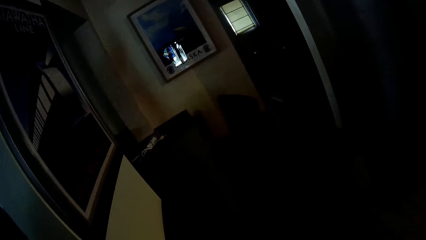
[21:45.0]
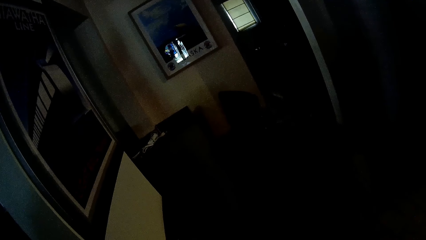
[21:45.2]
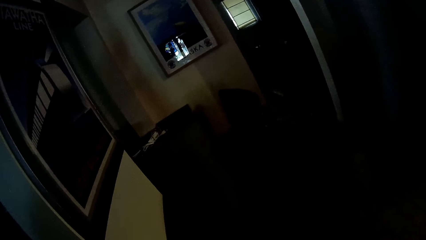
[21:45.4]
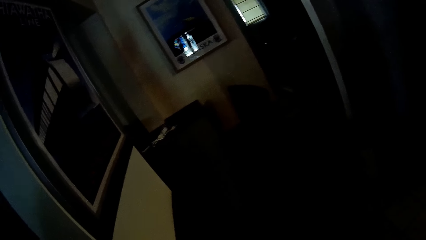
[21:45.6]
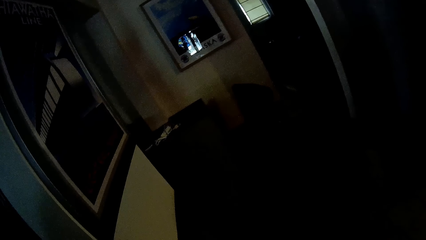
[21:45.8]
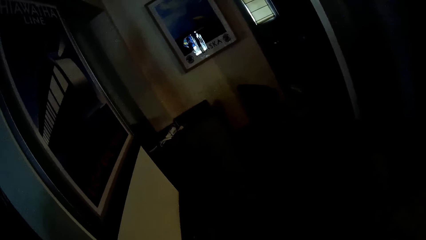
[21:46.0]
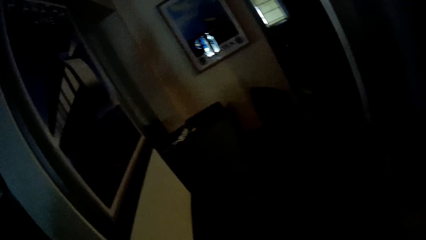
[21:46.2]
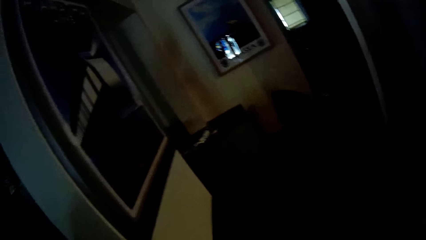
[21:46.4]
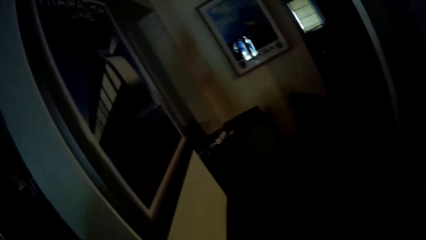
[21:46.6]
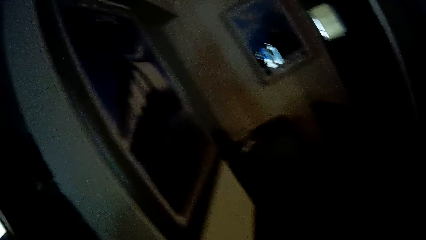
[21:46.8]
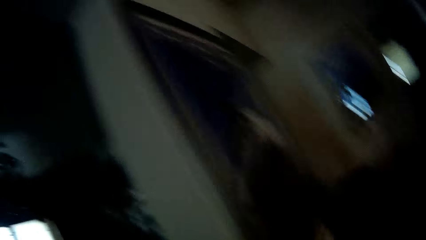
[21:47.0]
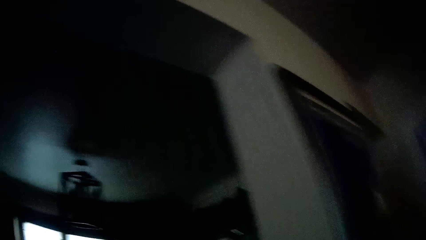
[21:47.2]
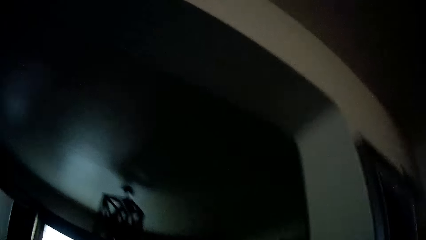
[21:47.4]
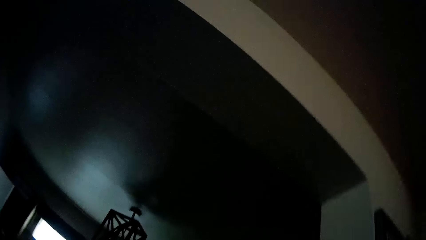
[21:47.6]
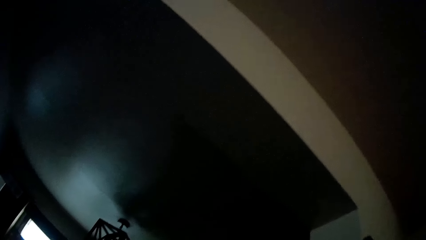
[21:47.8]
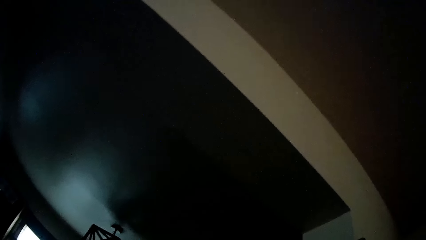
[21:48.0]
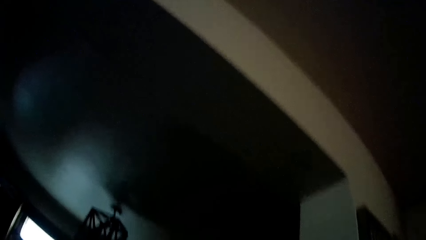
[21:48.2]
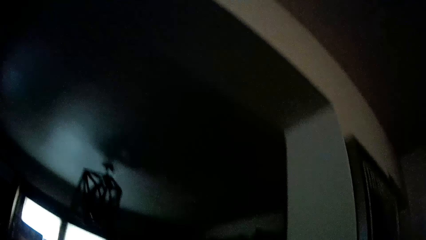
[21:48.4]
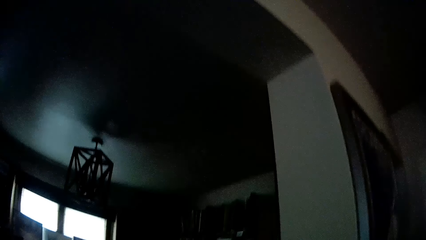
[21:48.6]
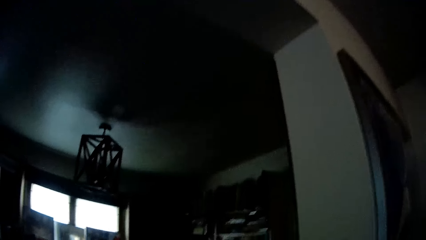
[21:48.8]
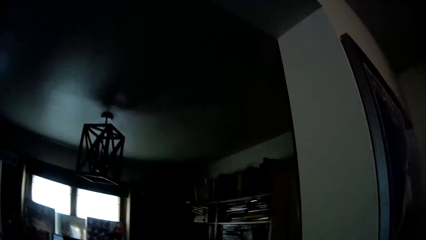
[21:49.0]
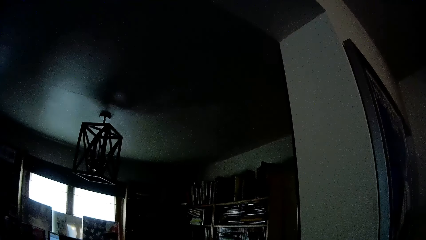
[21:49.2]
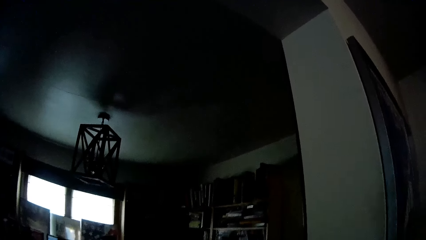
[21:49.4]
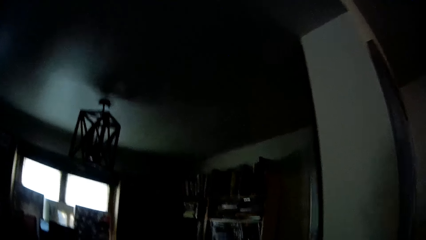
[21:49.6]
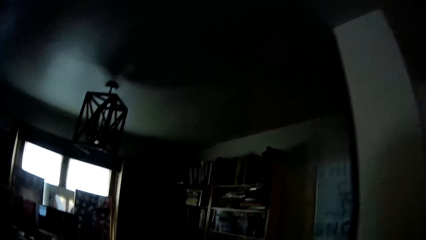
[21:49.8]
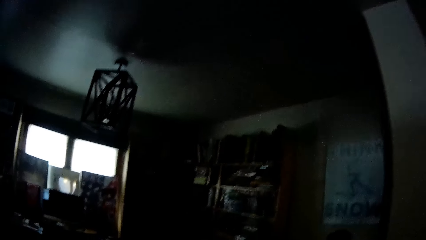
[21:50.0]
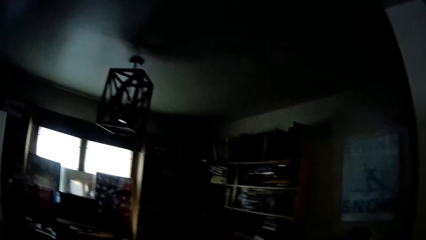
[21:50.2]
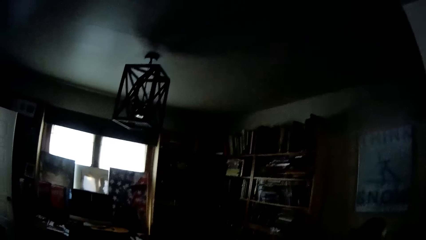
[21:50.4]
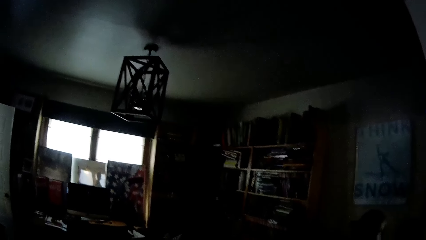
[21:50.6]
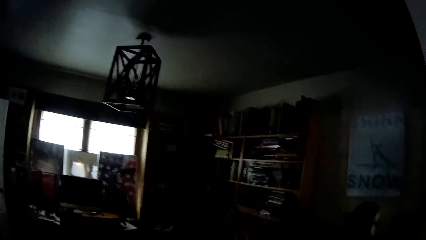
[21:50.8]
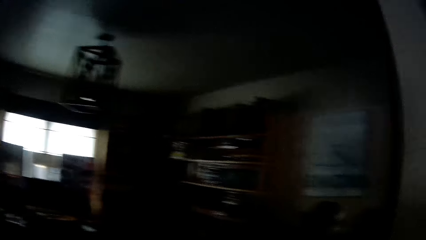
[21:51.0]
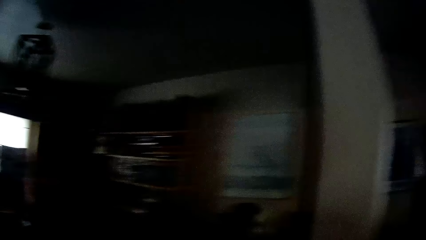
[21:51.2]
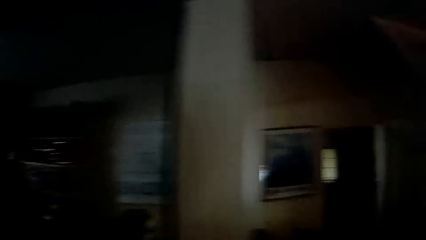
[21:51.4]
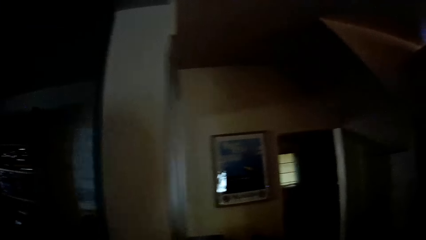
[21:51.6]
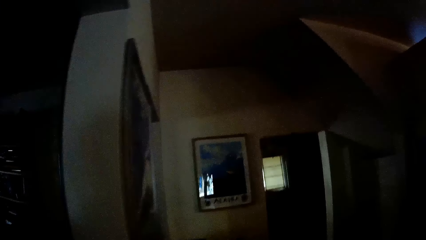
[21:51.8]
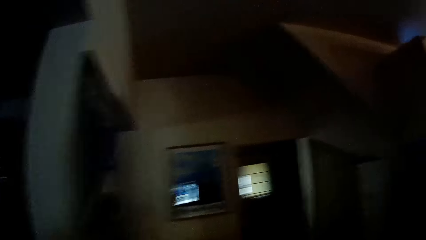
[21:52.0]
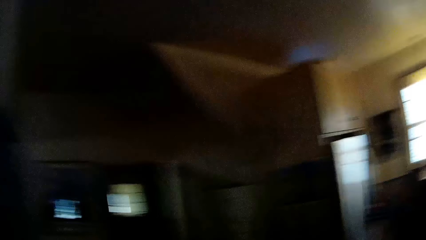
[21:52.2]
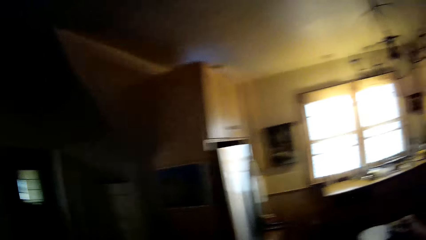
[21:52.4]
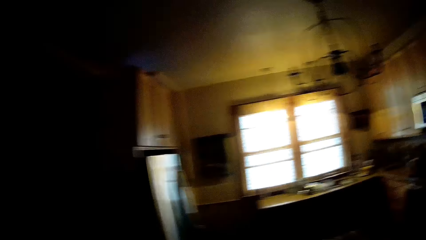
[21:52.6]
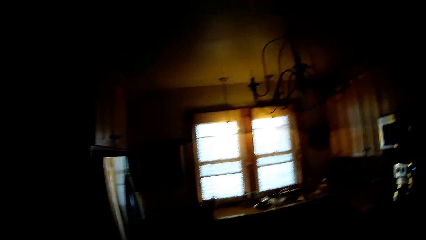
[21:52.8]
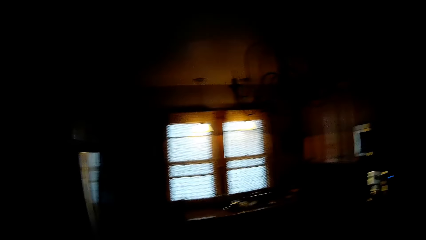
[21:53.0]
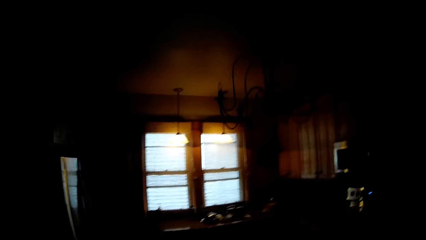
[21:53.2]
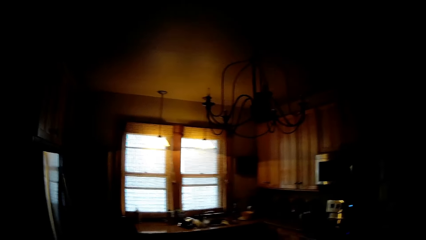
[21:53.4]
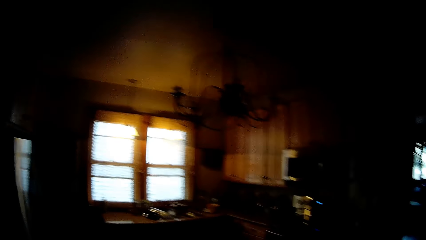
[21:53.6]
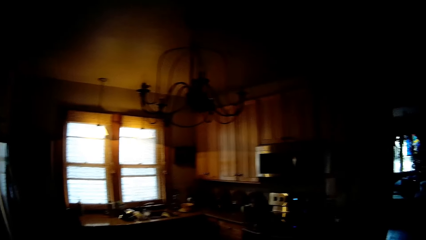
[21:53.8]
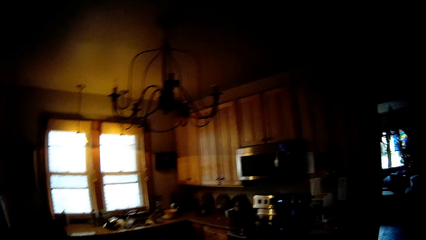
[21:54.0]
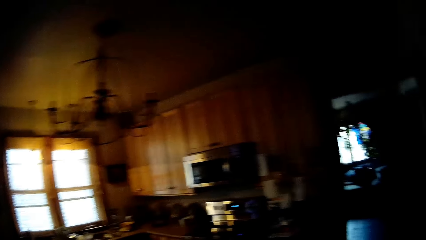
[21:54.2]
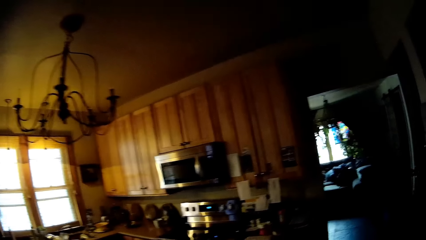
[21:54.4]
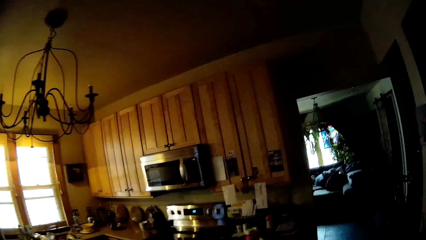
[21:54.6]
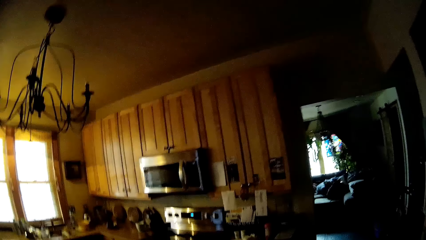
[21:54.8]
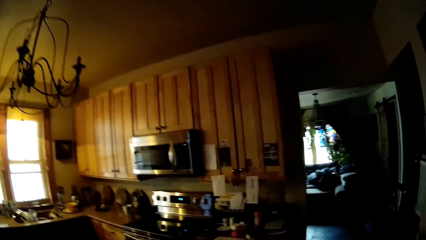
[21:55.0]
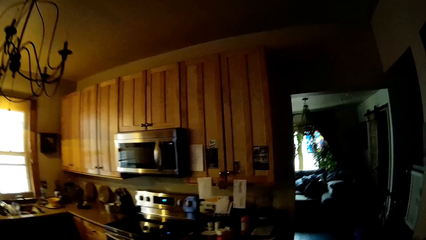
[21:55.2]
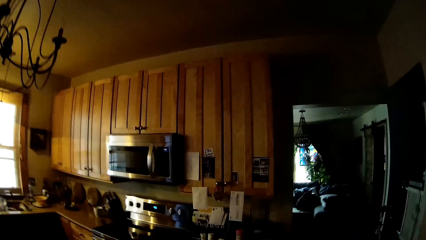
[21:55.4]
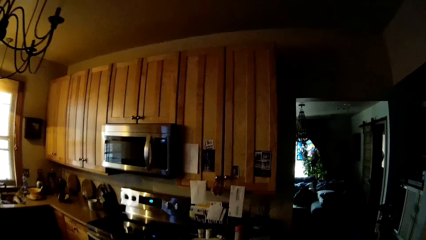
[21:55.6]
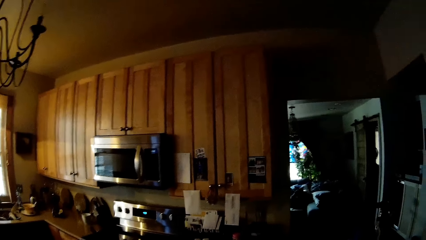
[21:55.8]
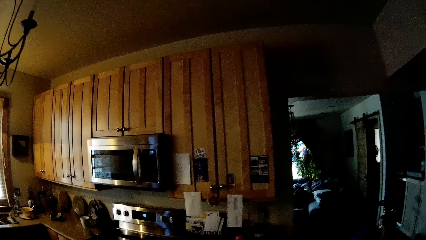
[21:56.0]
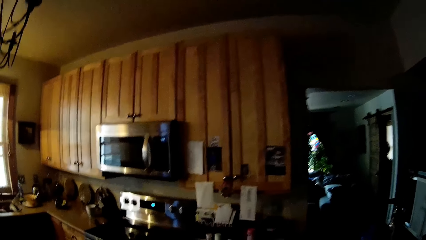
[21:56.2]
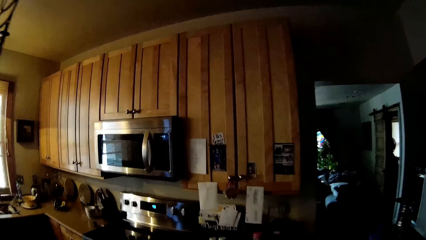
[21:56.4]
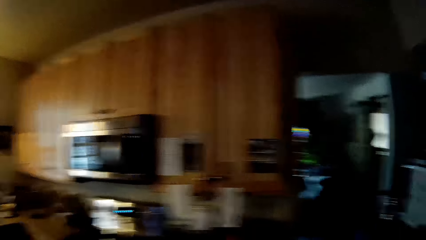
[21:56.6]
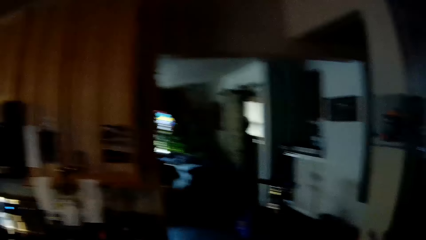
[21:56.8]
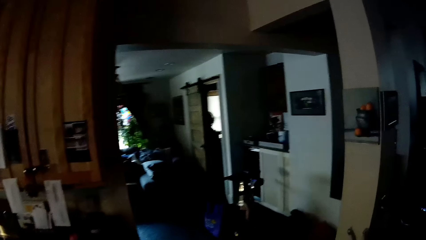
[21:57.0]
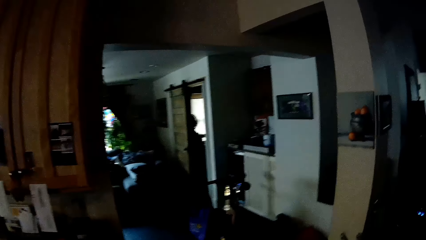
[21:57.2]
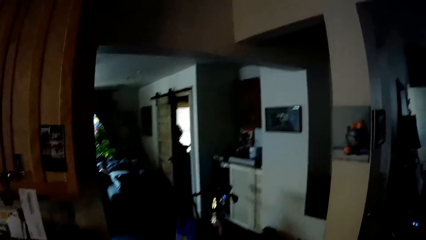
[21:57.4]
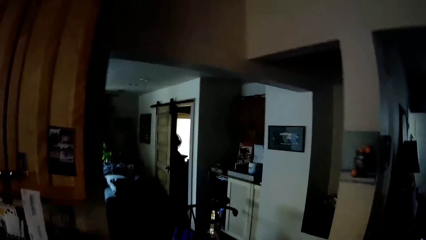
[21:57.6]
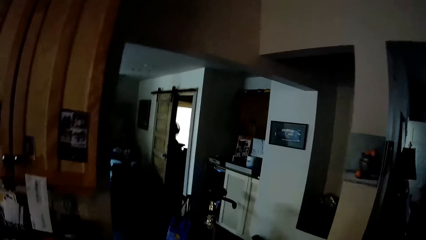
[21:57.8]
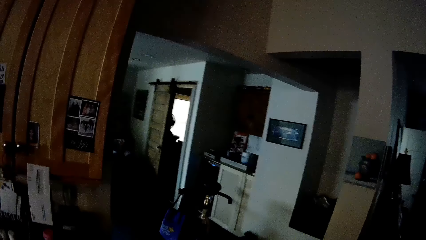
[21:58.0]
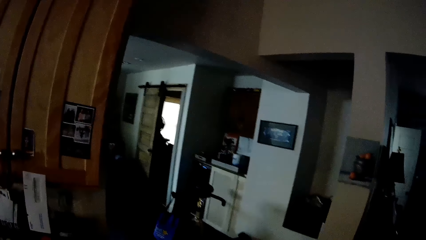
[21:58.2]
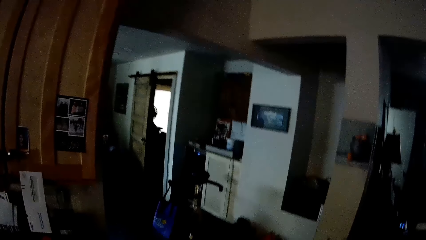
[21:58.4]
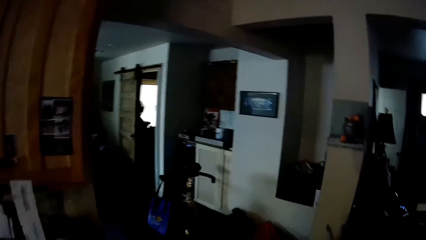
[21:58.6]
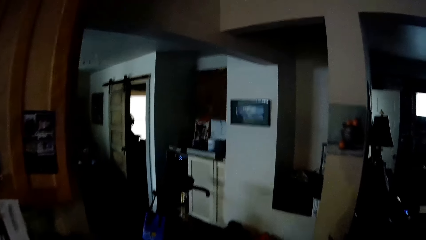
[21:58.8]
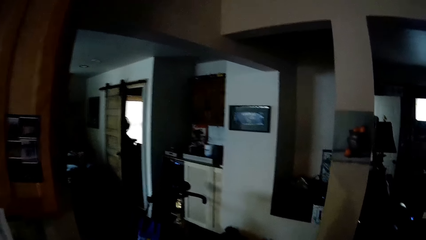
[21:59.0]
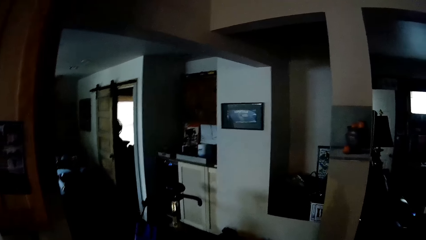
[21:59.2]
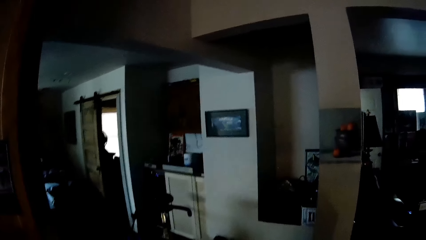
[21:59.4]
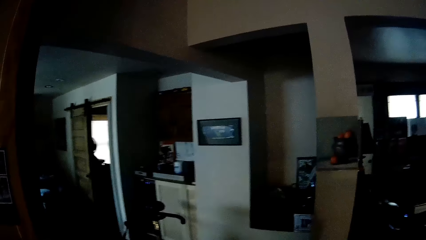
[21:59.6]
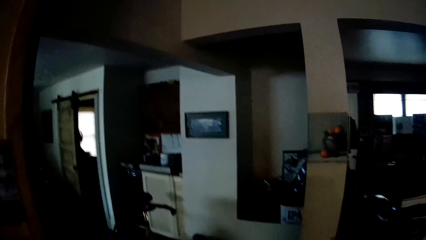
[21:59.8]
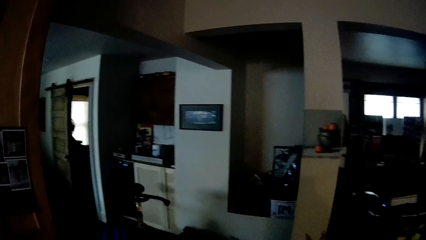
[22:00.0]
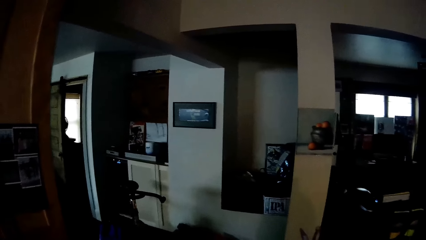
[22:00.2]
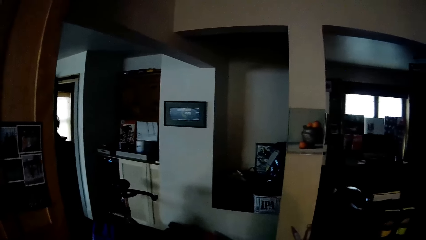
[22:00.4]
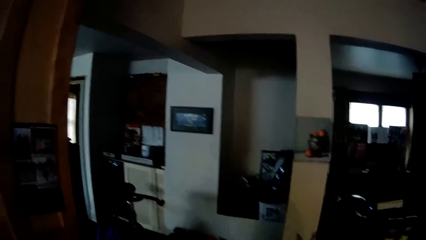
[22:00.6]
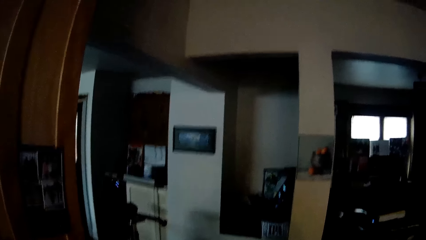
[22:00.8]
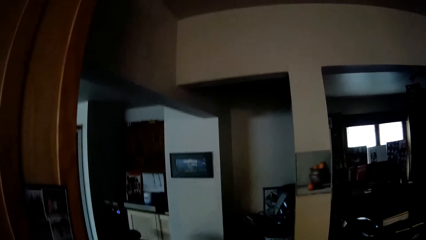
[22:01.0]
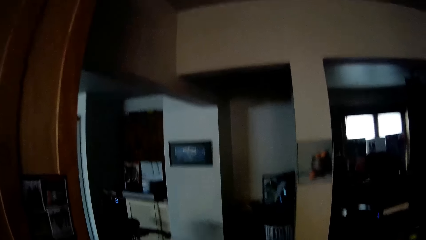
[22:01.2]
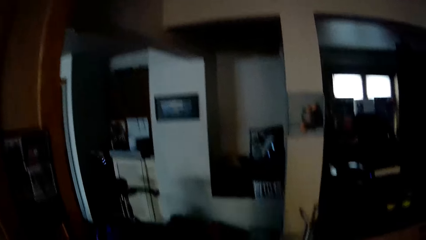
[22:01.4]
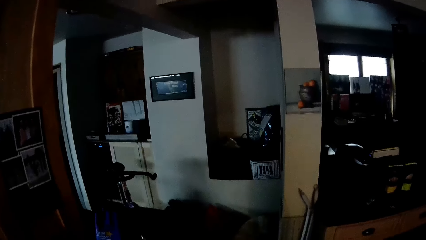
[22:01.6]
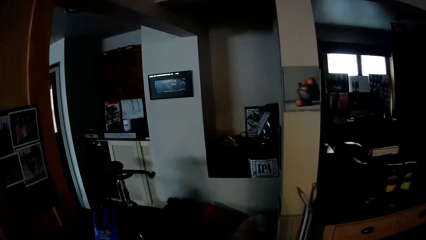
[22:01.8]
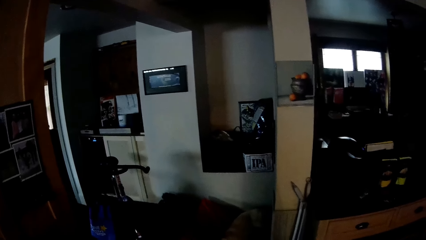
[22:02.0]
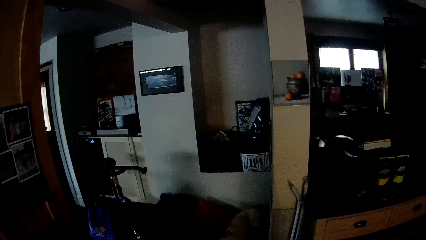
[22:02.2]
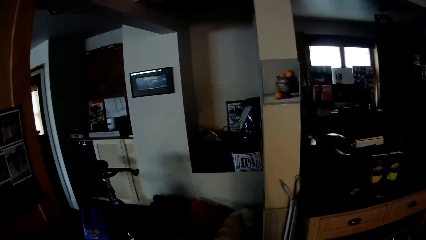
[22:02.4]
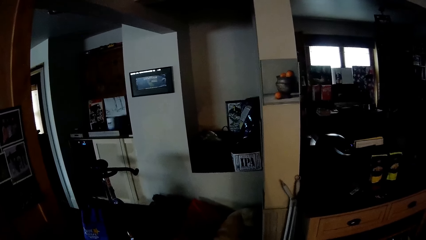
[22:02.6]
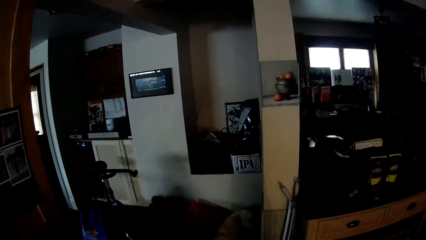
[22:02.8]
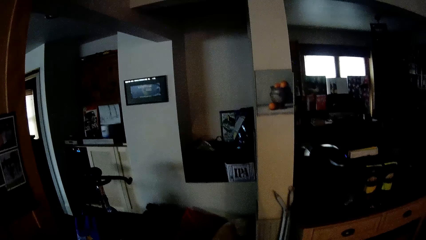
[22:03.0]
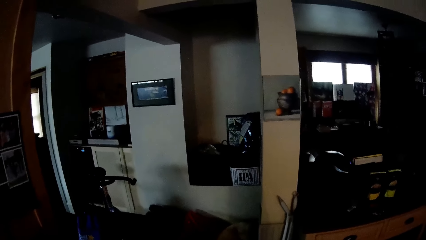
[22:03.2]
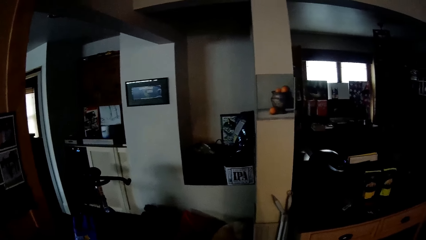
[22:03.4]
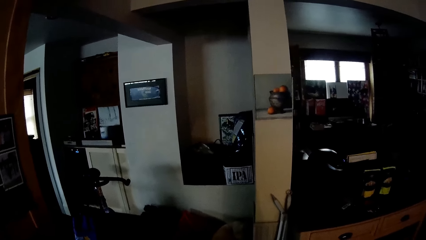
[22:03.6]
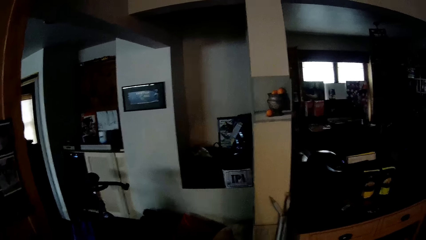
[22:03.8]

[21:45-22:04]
The camera wearer looks around the house. They look up. They walk around the house. They look around.
